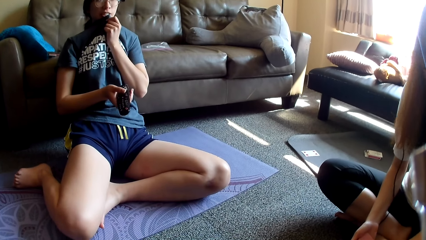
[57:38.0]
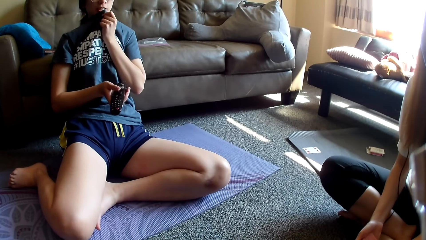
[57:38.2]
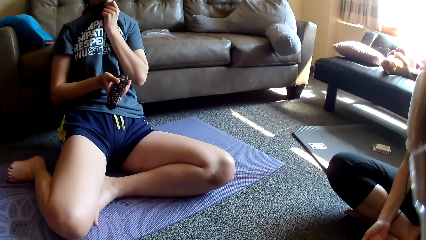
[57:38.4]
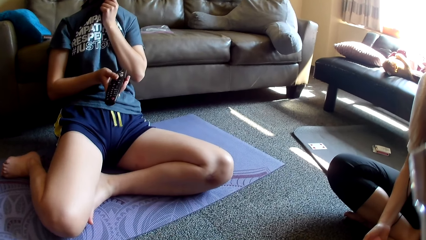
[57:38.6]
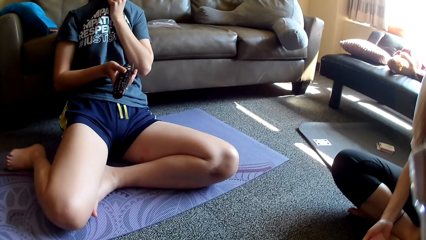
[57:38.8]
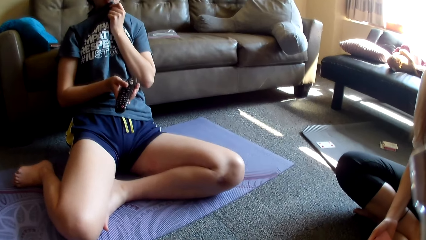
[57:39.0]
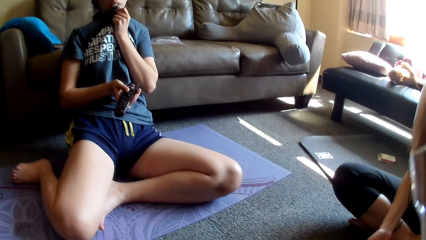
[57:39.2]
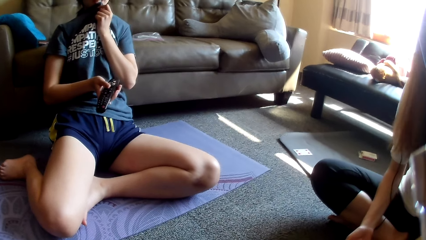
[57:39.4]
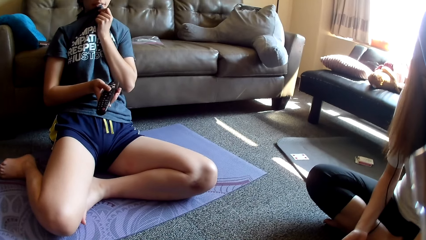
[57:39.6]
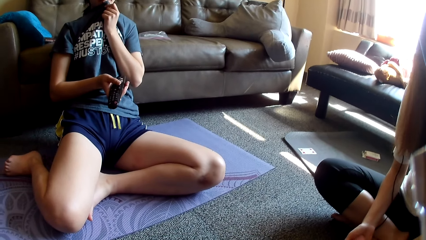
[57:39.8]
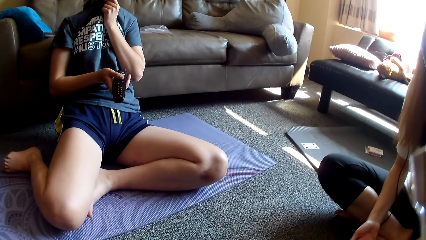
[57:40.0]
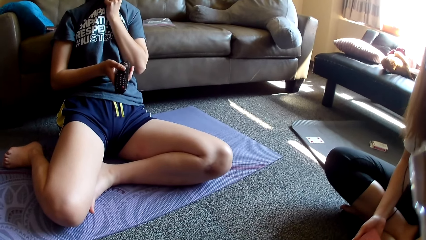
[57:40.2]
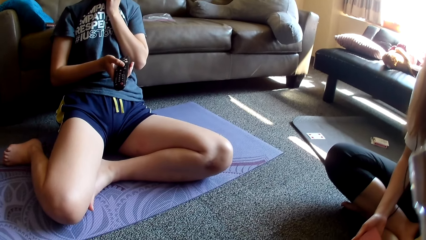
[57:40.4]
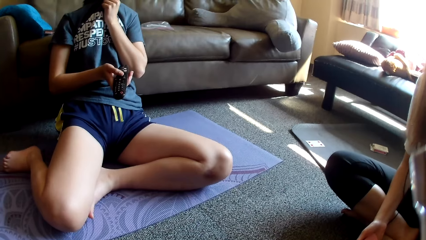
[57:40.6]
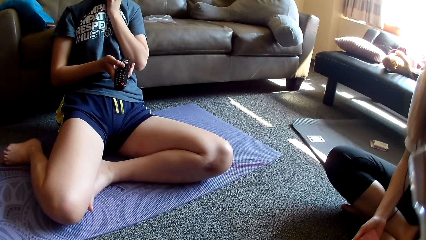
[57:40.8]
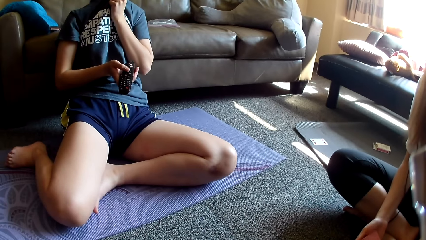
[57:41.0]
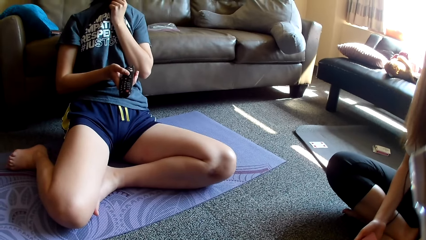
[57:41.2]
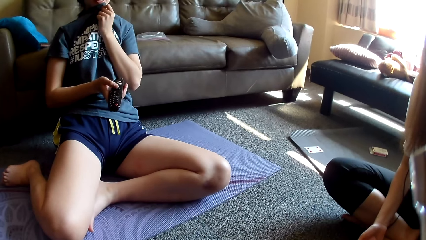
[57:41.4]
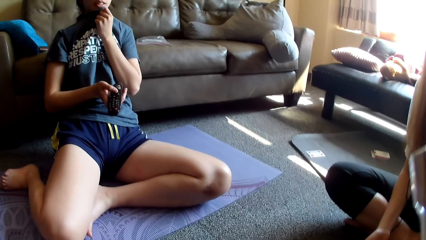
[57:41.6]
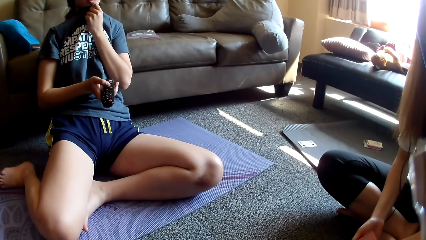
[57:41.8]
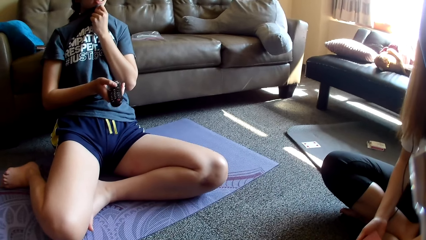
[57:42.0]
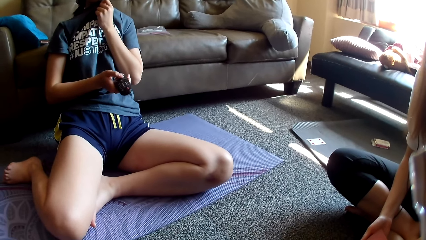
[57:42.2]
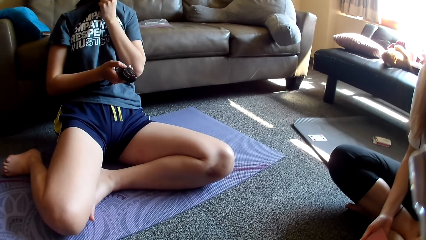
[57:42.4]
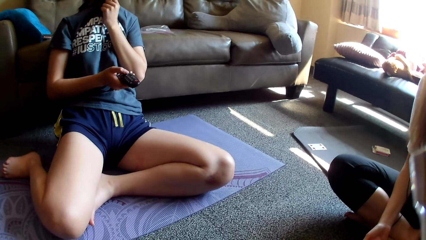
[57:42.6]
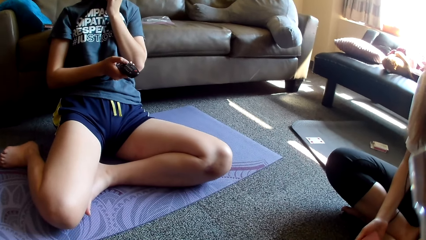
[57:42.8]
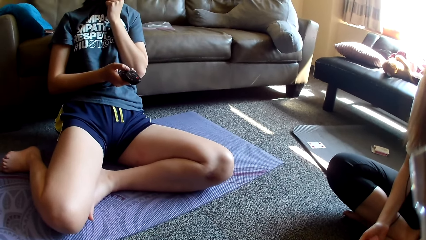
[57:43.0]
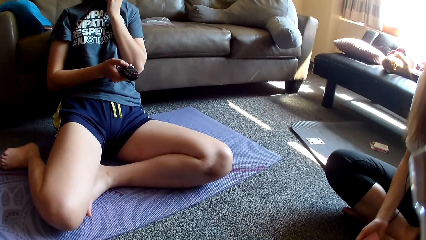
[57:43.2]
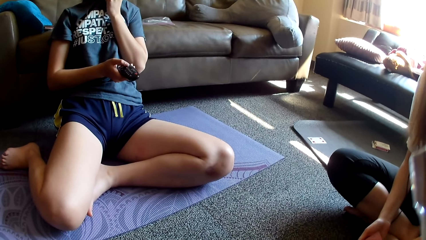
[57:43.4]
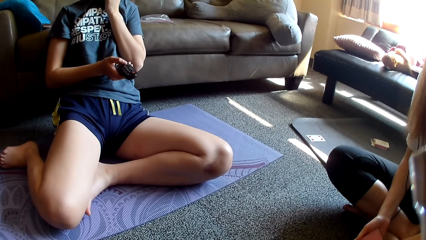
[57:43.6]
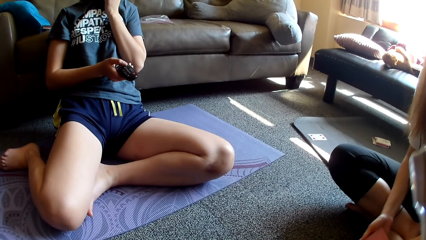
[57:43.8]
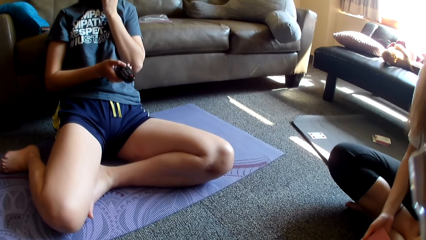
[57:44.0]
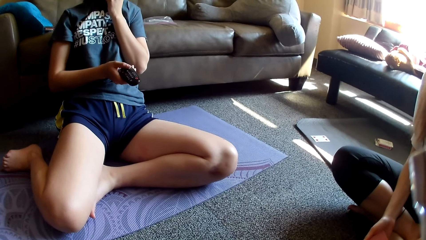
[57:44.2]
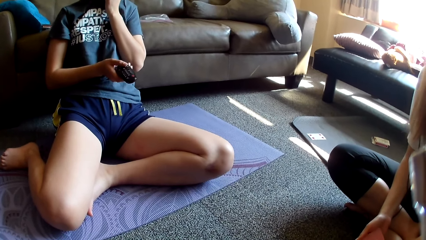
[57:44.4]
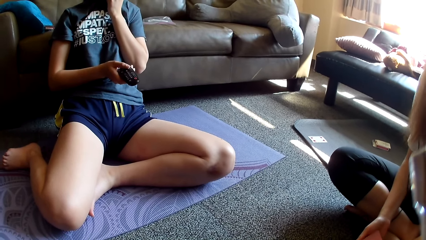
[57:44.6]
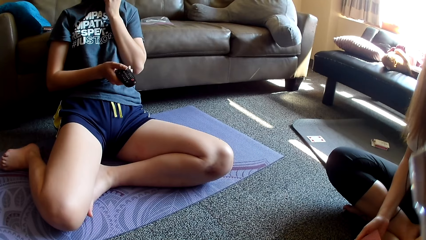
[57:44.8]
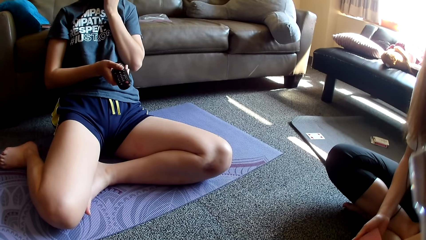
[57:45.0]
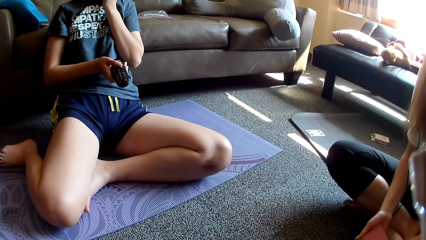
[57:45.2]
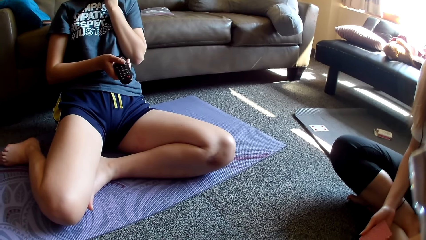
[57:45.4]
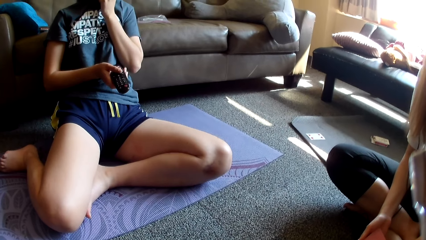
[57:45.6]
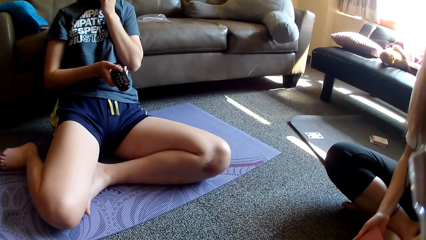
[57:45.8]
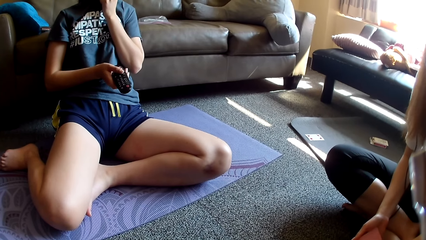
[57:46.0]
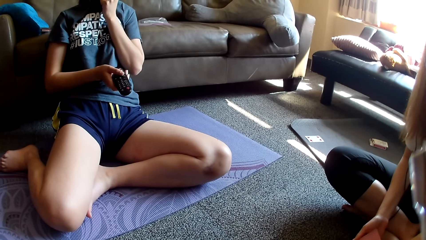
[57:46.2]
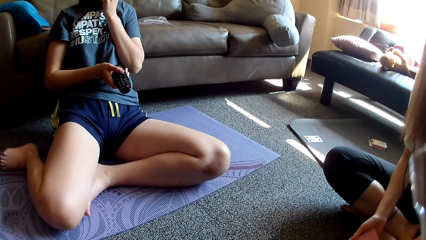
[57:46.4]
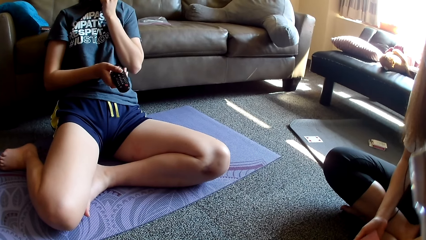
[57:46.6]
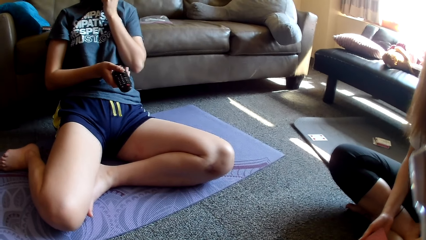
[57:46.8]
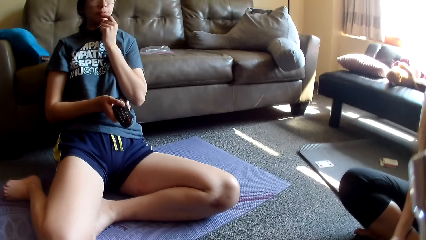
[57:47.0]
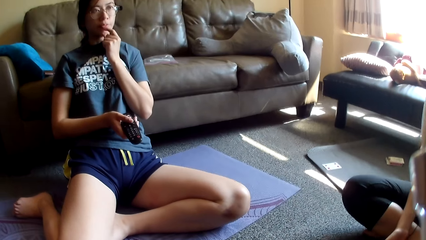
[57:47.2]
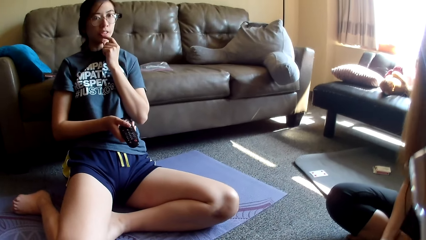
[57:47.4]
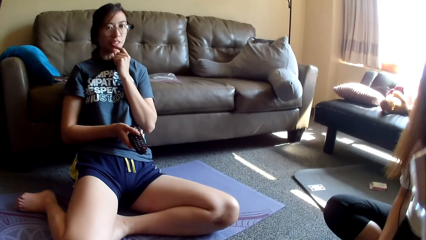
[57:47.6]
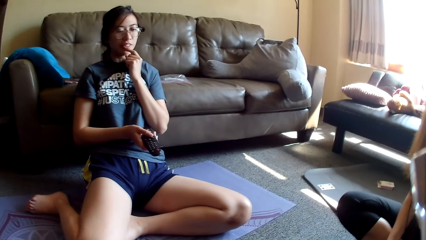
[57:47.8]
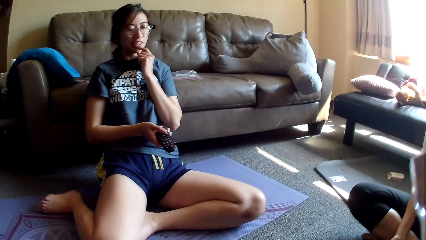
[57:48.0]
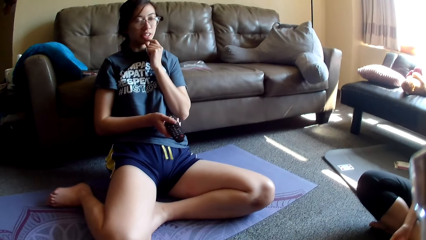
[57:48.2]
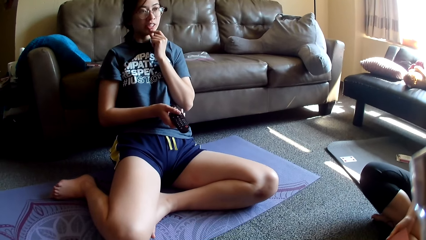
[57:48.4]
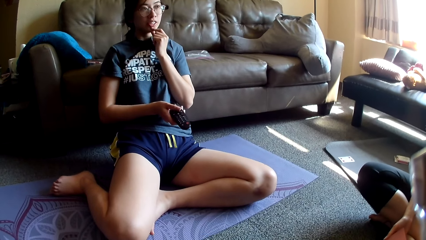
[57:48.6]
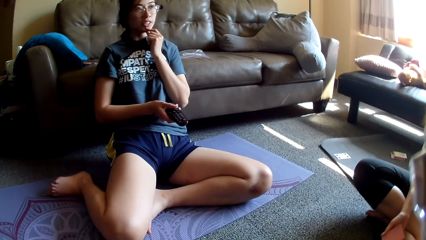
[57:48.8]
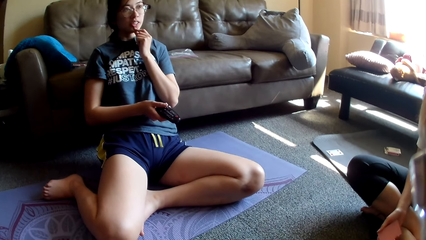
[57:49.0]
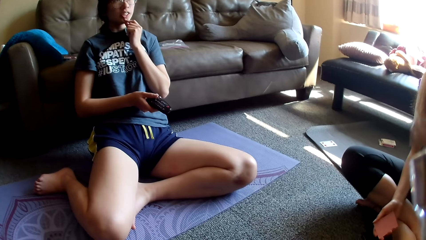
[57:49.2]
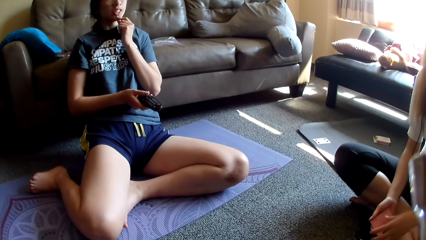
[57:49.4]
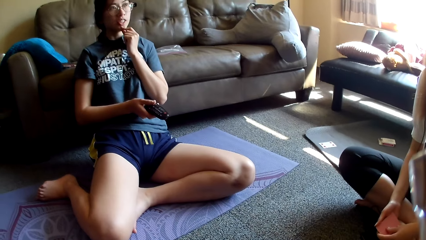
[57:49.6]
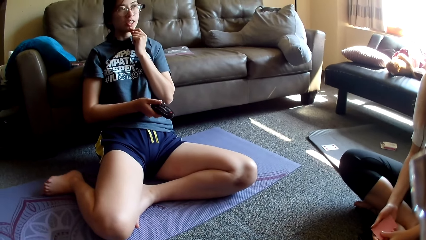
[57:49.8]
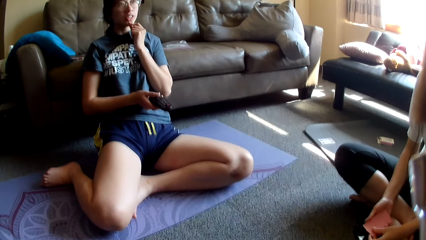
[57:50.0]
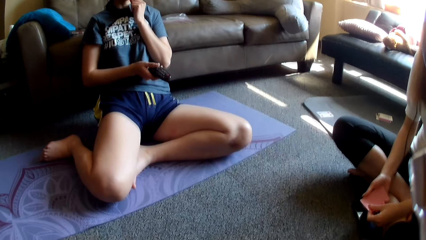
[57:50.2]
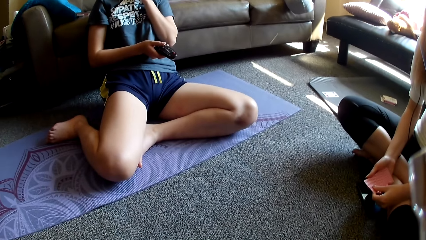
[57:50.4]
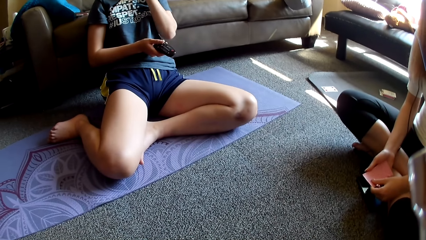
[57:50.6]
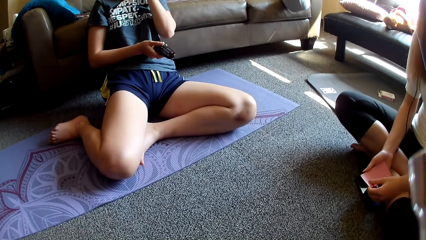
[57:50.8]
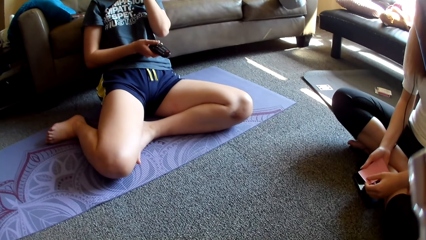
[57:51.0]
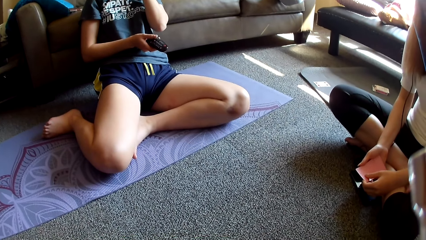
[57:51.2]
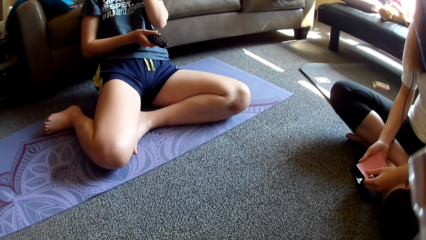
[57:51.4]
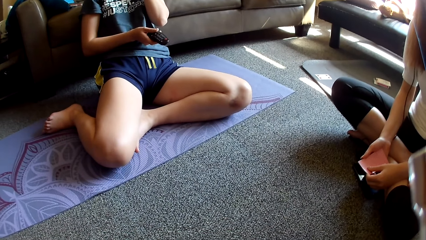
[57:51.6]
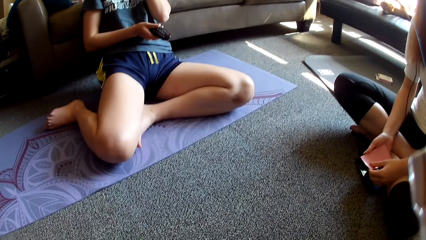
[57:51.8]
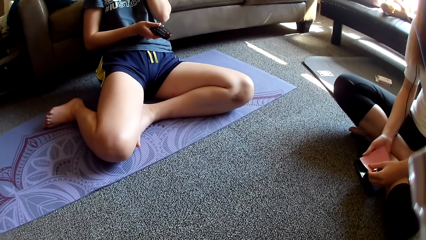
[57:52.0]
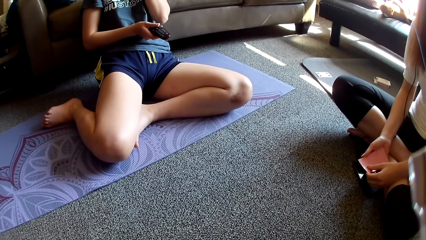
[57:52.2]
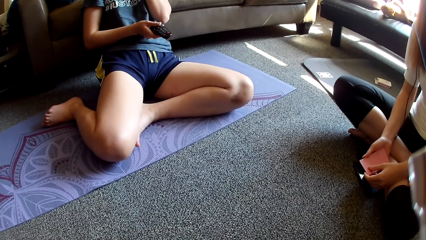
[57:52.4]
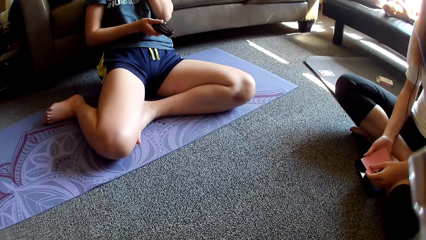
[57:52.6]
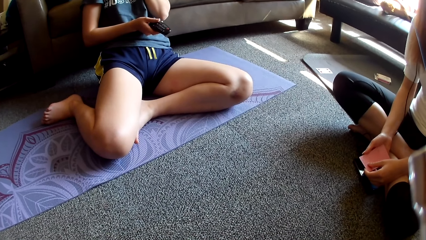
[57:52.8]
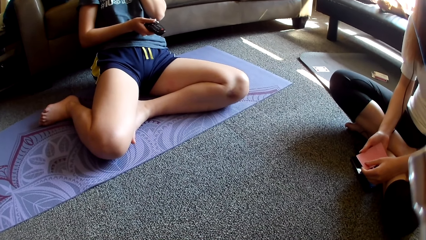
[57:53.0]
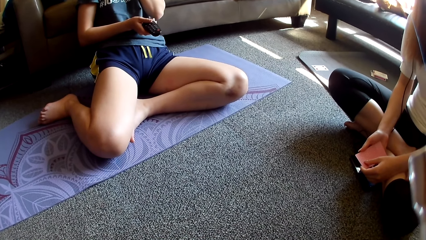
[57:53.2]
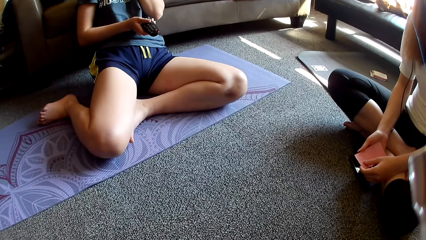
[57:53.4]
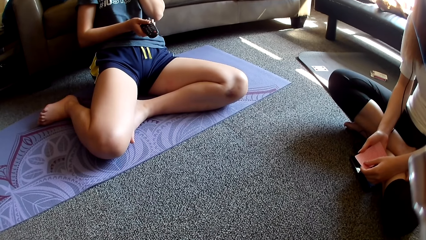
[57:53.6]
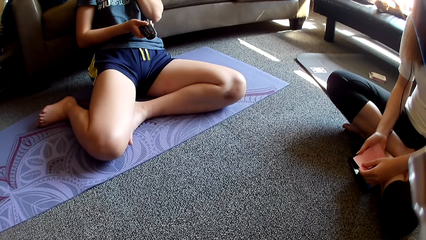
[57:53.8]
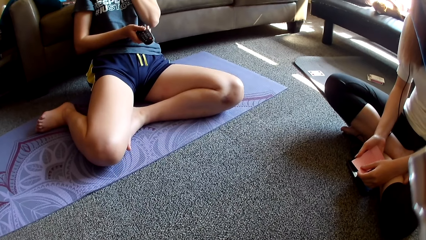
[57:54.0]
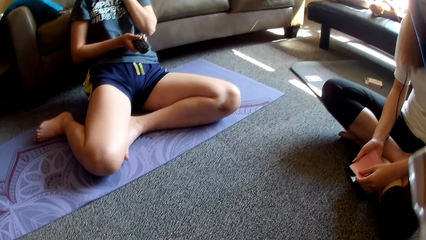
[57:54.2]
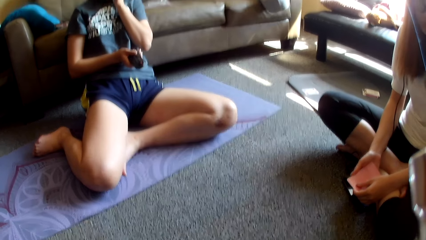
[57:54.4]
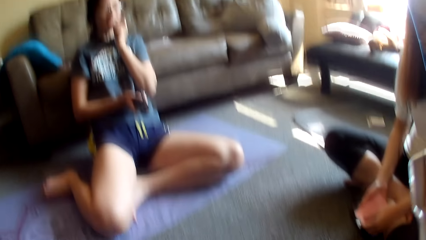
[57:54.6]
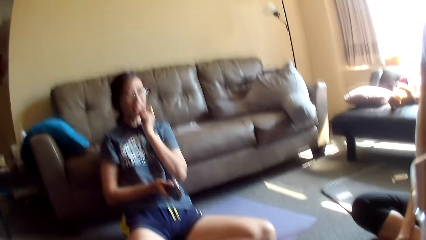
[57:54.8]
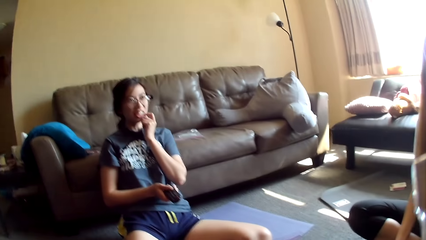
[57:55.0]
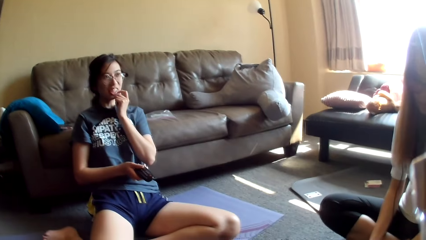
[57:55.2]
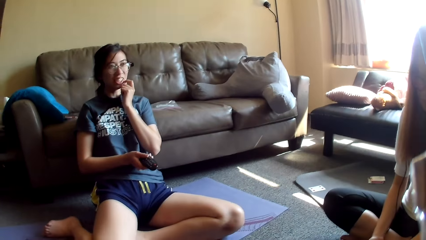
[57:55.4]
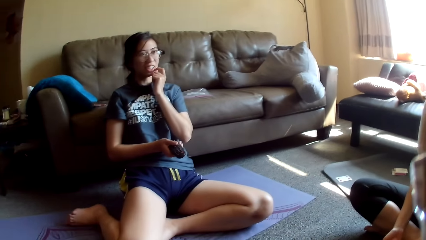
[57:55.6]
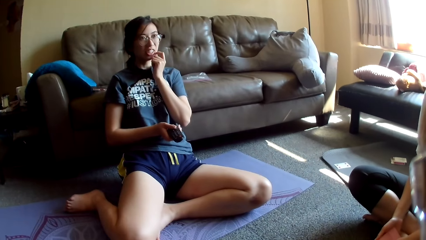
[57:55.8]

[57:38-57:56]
A lady presses the remote. Another lady lifts a hand and holds cards.
